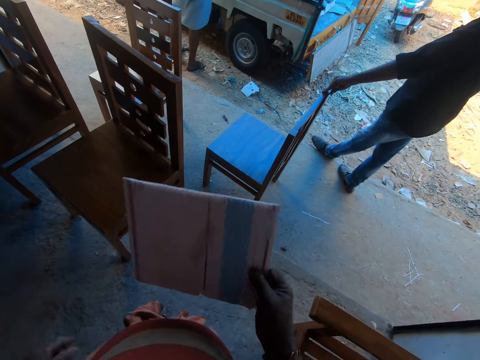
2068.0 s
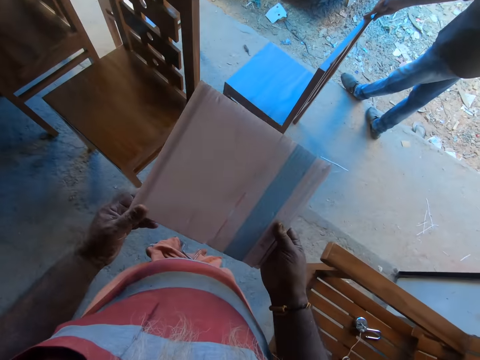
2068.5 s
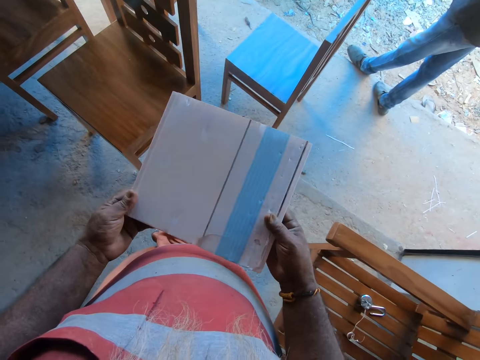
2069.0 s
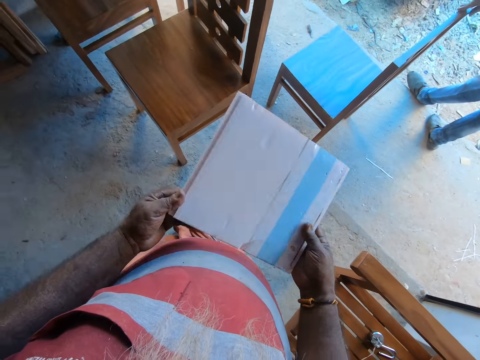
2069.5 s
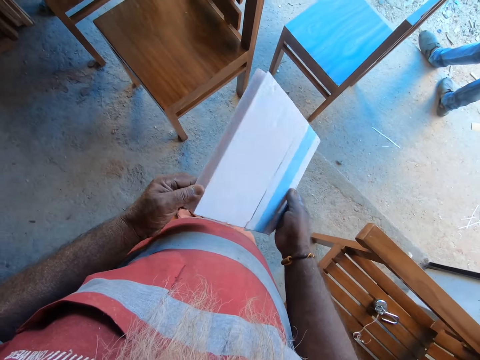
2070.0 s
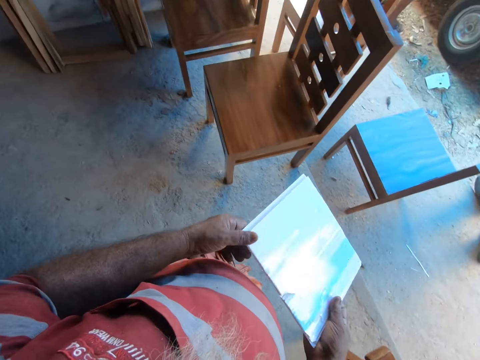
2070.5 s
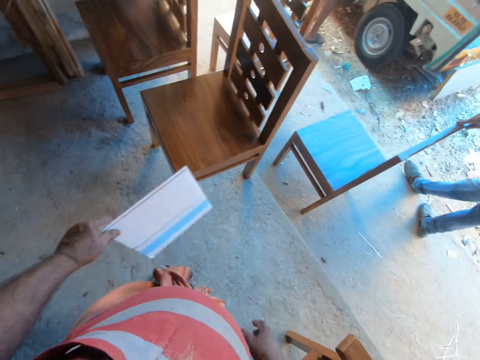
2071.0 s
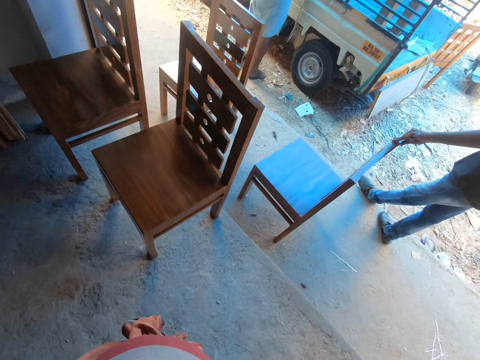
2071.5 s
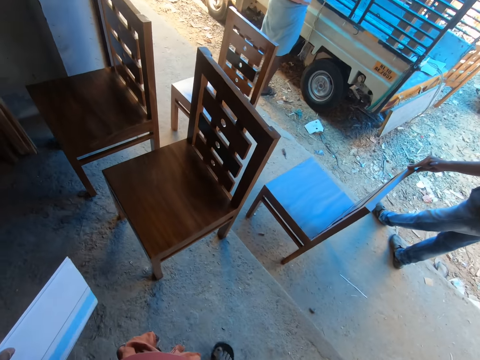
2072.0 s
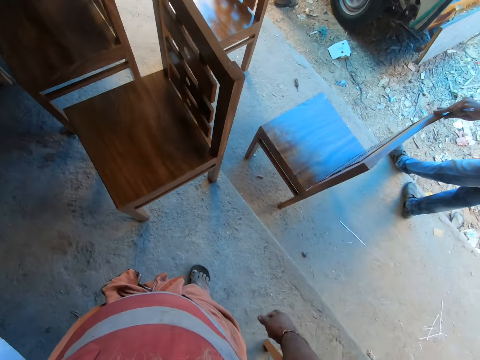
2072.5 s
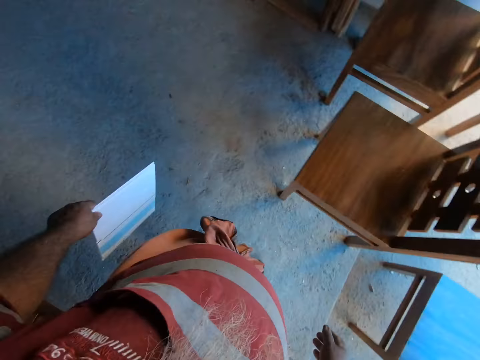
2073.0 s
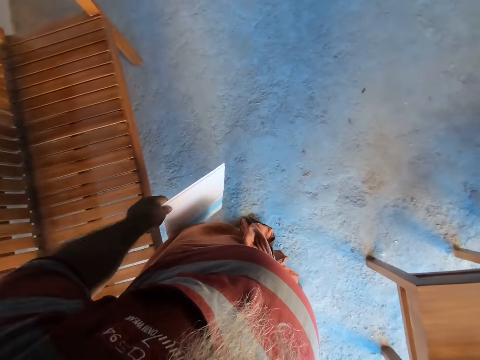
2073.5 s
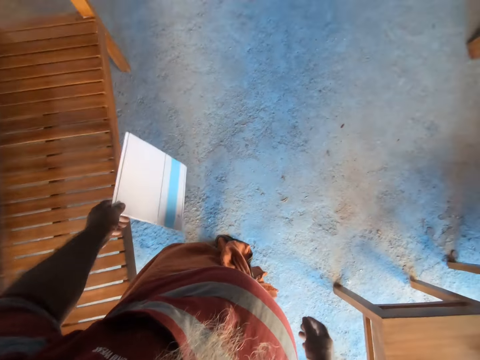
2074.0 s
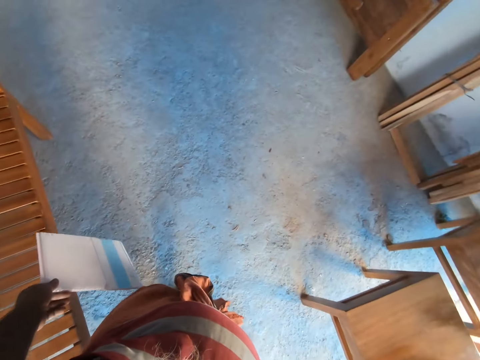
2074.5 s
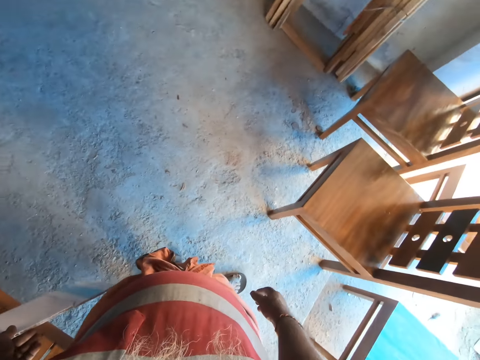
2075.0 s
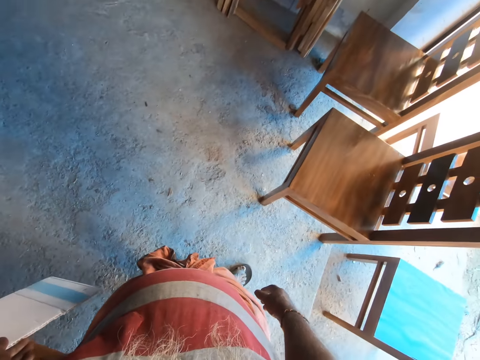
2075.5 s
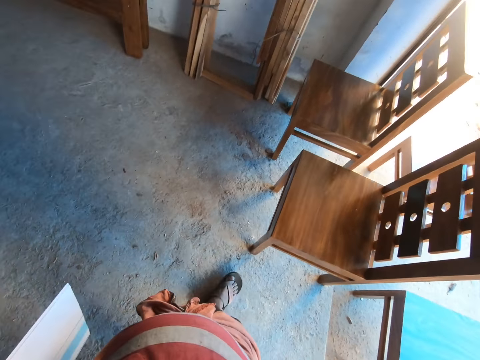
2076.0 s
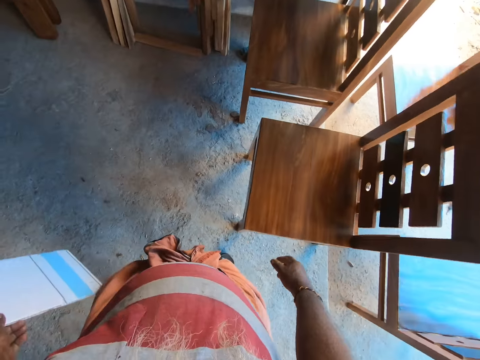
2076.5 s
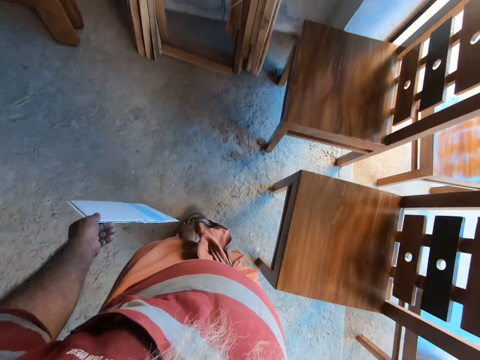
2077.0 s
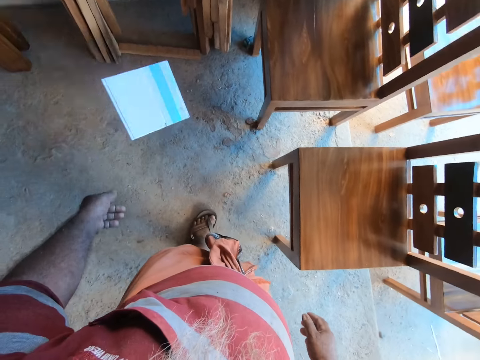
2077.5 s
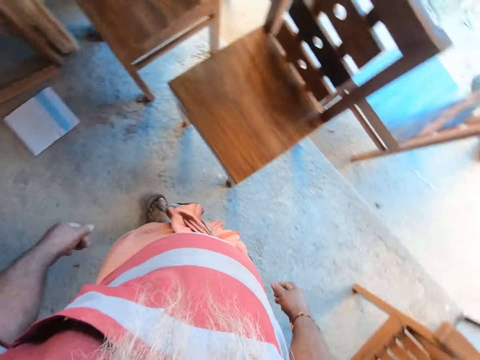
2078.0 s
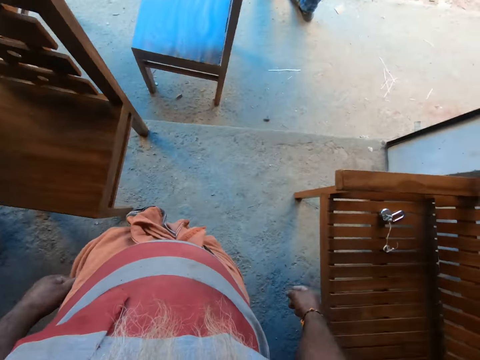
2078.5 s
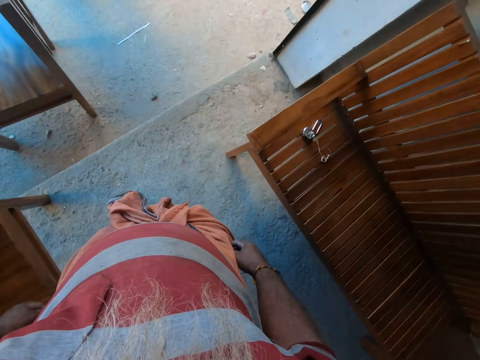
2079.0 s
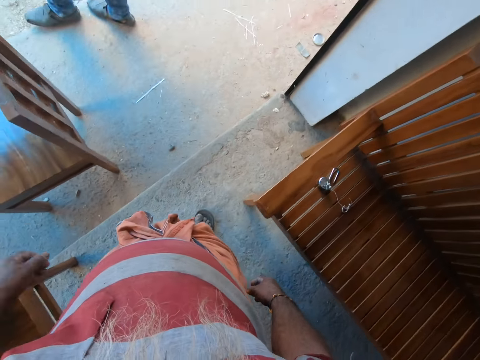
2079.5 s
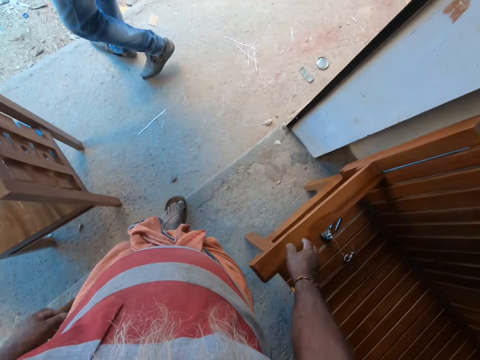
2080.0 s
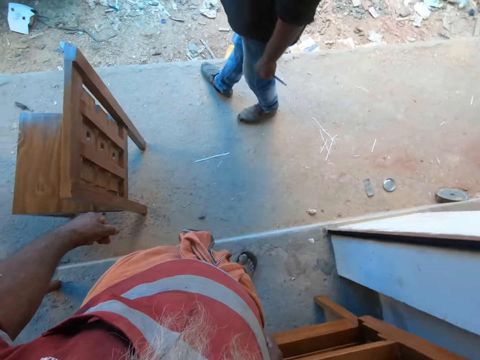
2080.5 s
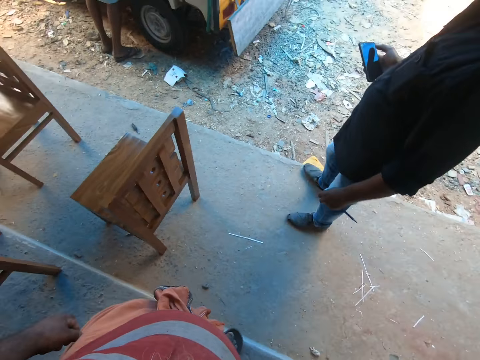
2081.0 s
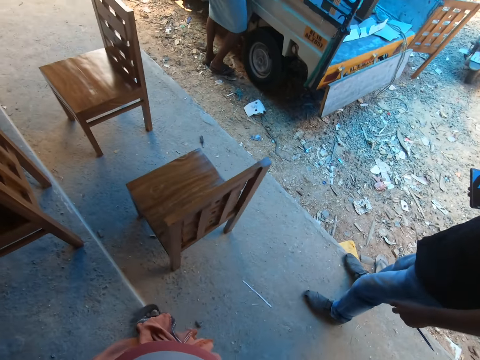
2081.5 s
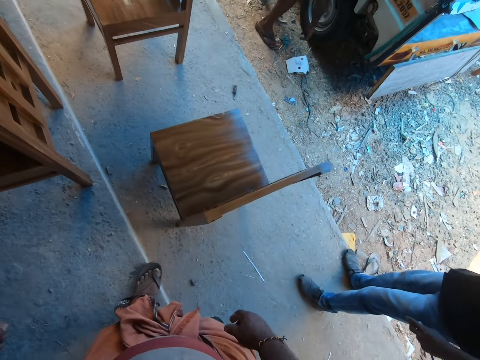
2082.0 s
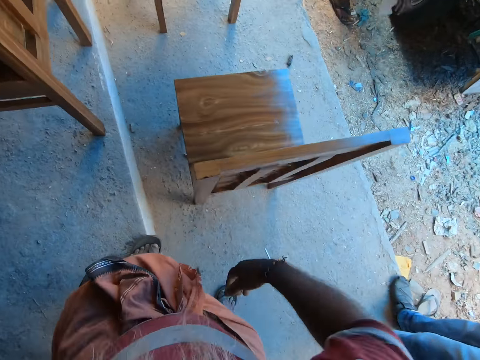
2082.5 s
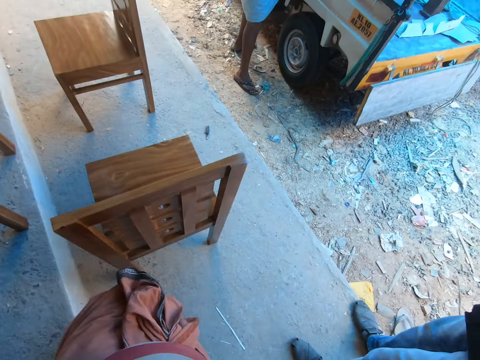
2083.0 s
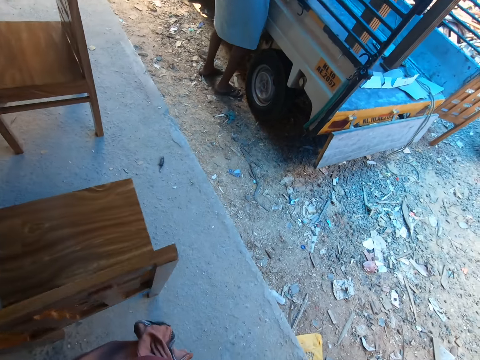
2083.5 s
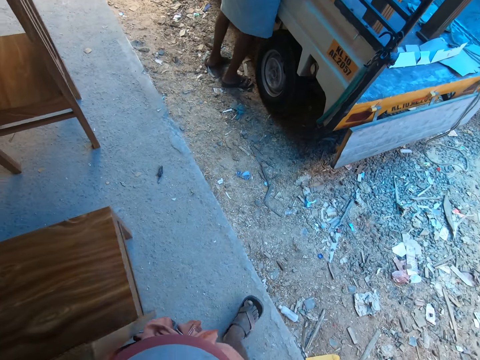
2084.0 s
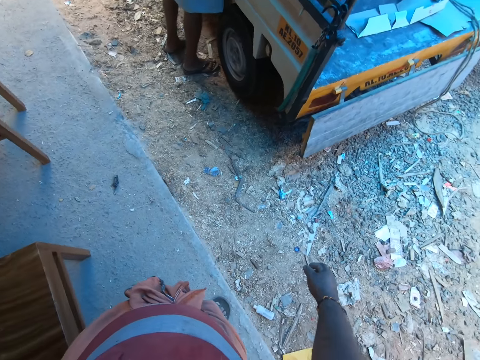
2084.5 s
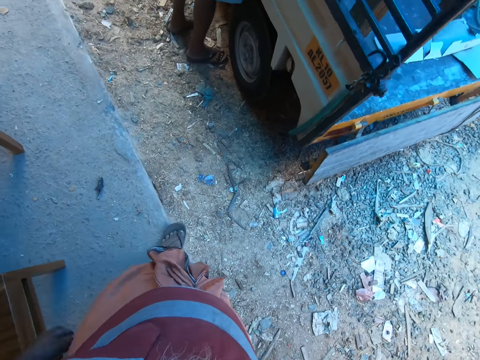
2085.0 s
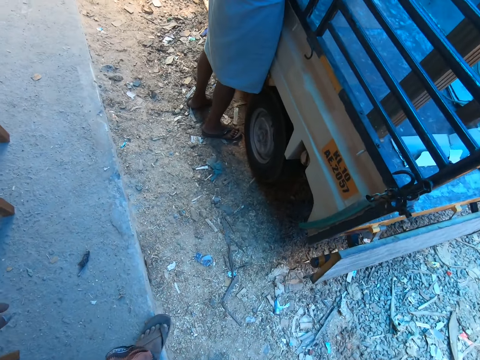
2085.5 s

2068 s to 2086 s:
The camera wearer holds the piece of PVC sheet in his hands. He looks around. He throws the piece of PVC sheet on the floor with his left hand. He walks out of the furniture store.

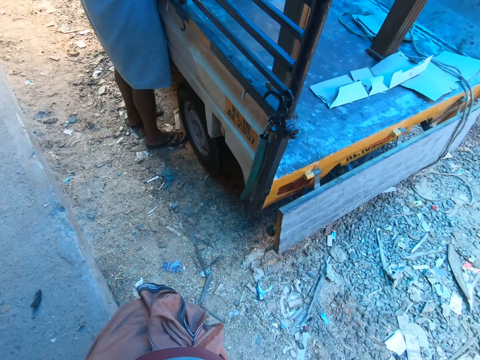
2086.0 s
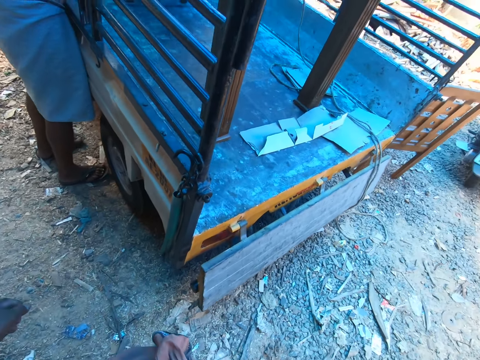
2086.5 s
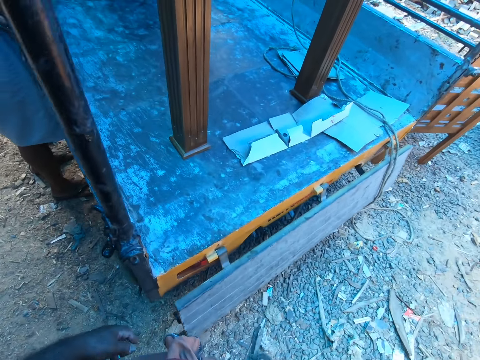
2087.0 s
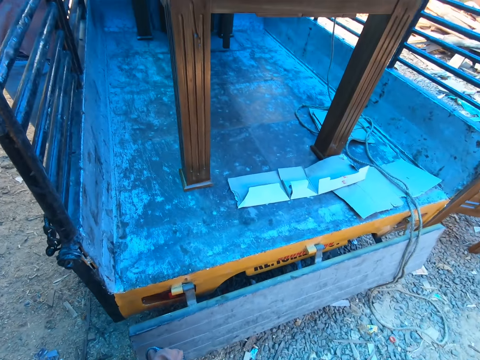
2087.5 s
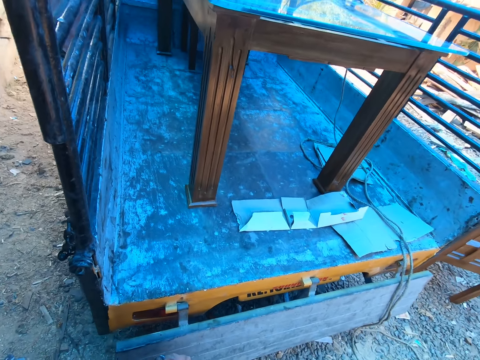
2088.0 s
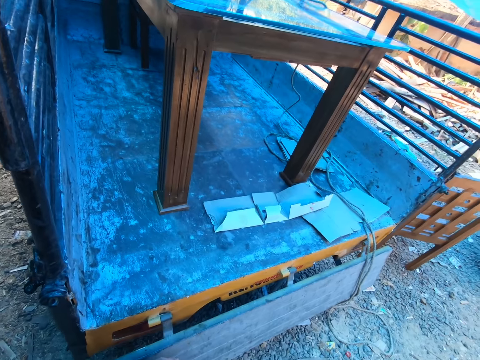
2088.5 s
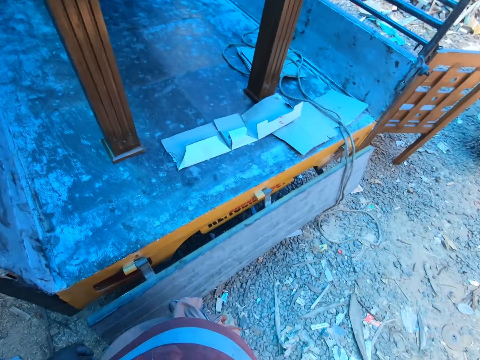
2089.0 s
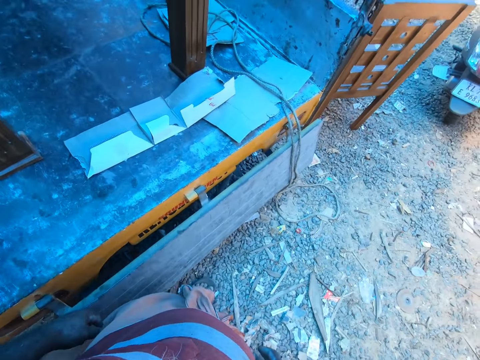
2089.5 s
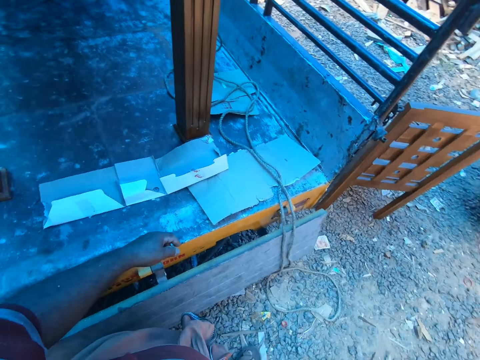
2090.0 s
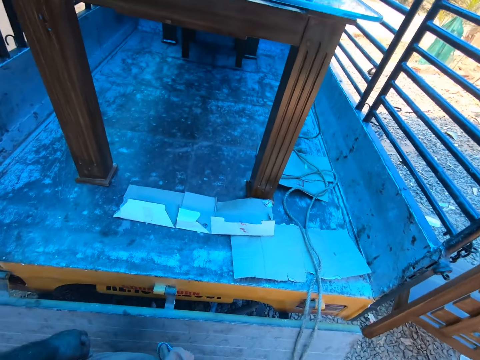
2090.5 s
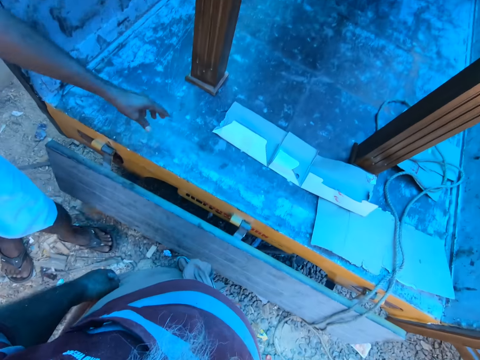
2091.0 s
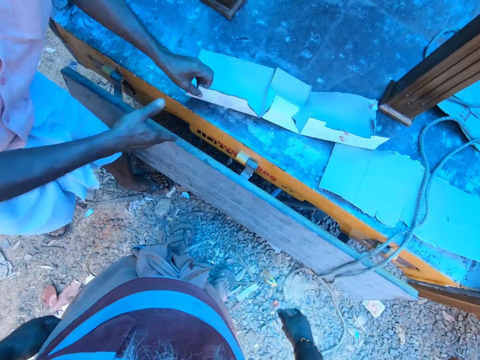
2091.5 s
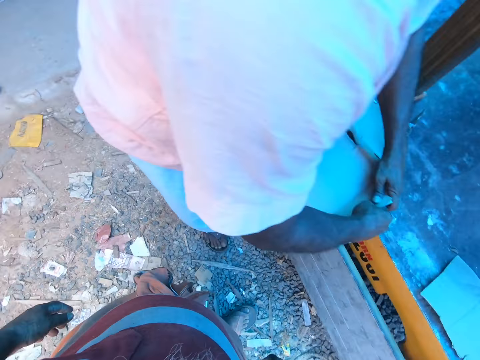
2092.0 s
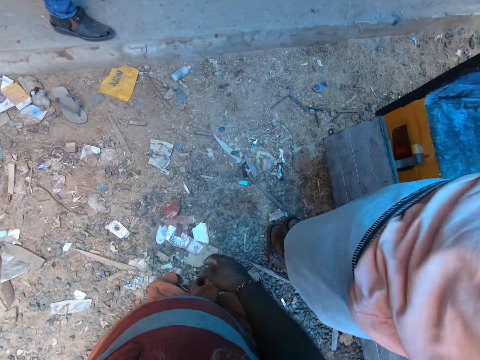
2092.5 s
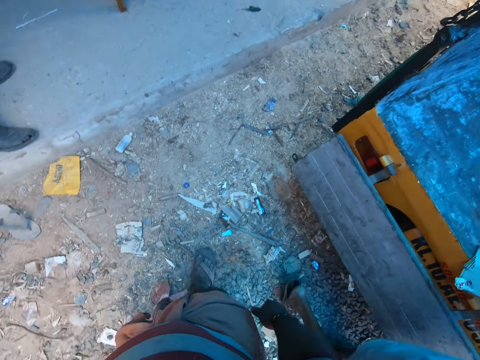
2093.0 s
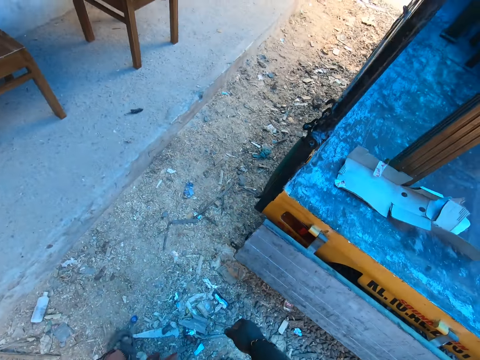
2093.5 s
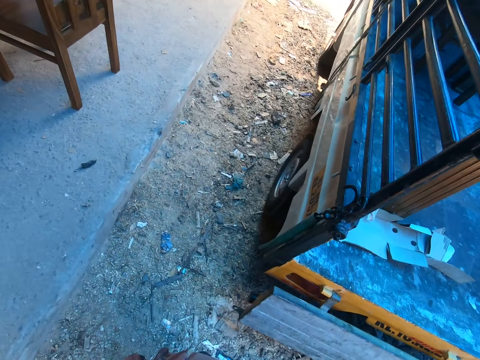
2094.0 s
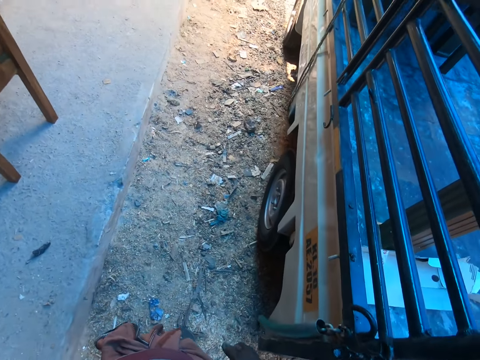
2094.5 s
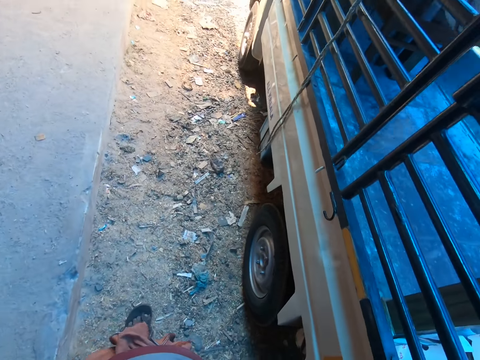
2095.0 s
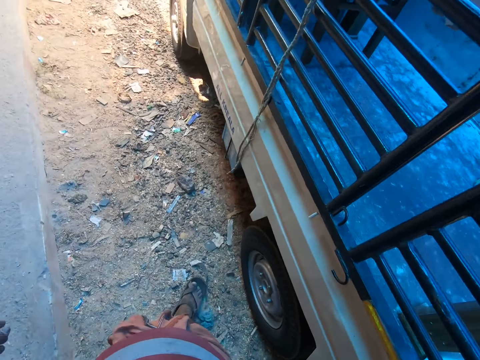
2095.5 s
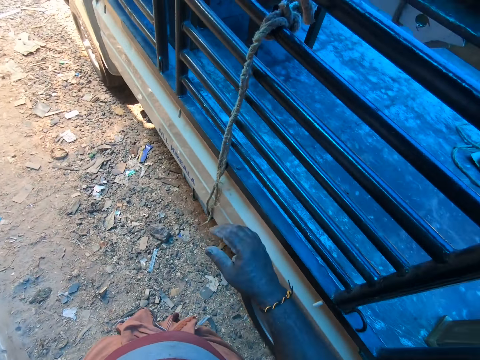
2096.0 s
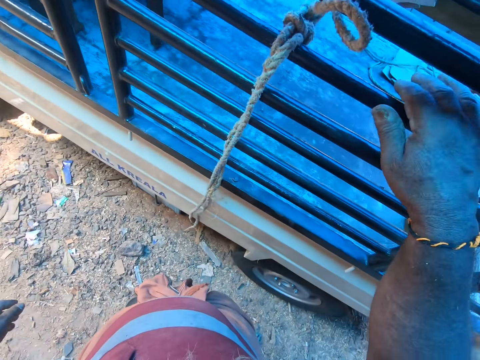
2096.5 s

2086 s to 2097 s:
The man picks up a carton from the back of the truck with his left hand. The man holds the carton with his hands. The man drops the carton on the back of the truck with his left hand. The camera wearer touches the truck's side rails with his right hand.
